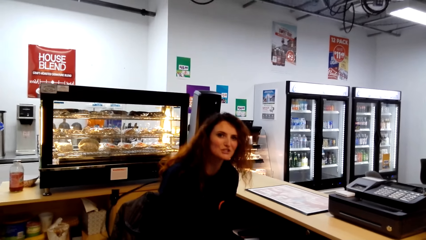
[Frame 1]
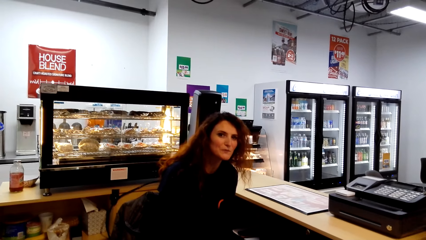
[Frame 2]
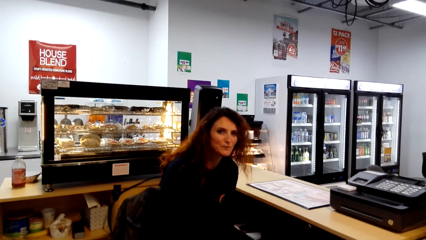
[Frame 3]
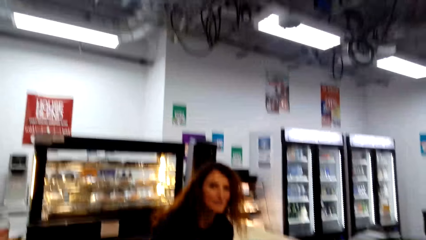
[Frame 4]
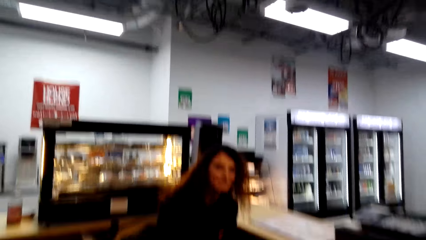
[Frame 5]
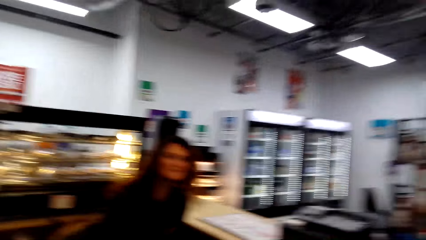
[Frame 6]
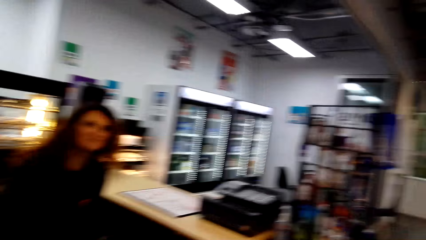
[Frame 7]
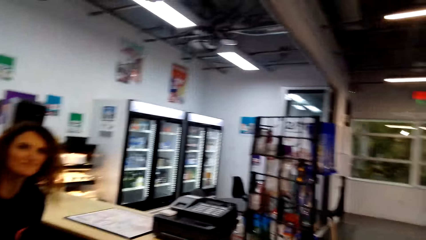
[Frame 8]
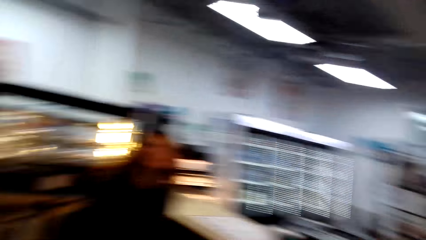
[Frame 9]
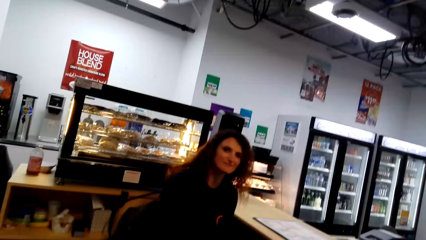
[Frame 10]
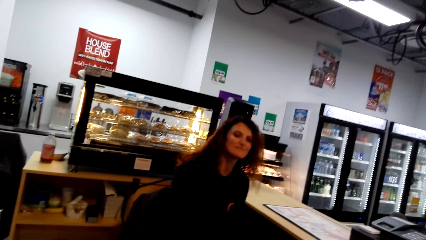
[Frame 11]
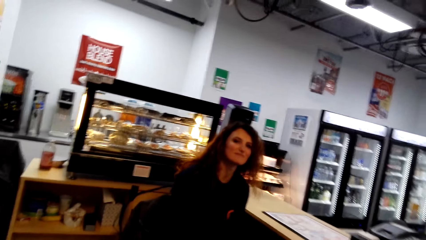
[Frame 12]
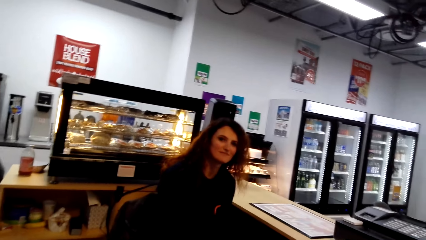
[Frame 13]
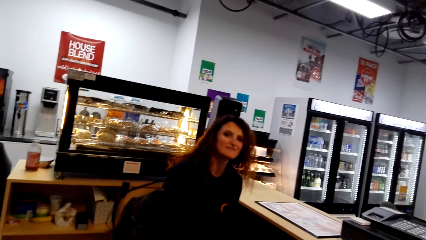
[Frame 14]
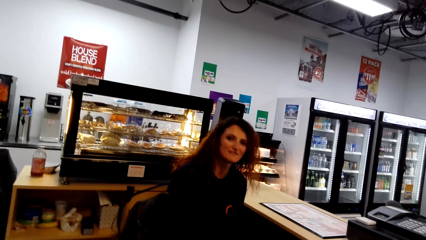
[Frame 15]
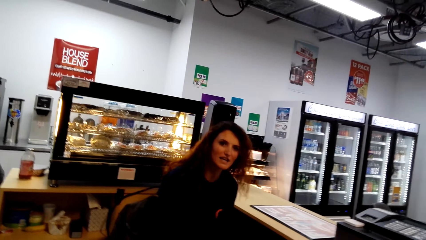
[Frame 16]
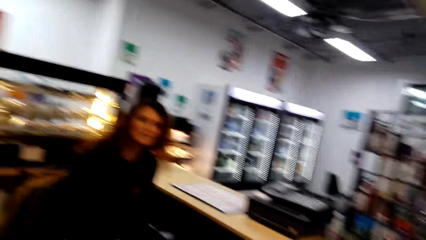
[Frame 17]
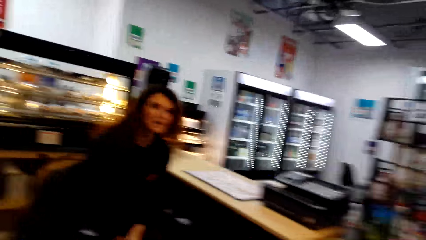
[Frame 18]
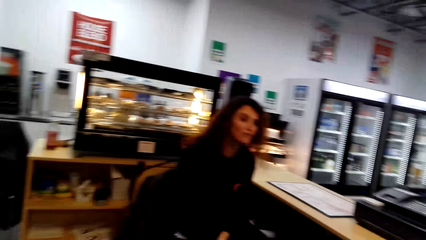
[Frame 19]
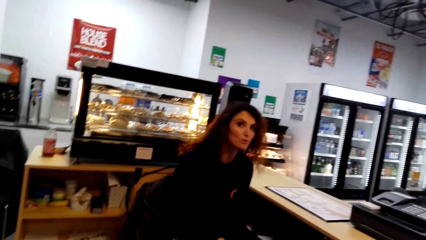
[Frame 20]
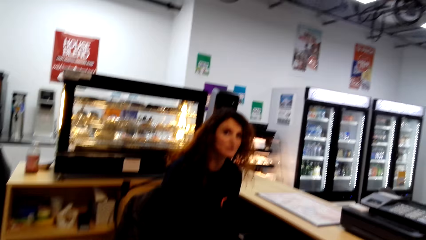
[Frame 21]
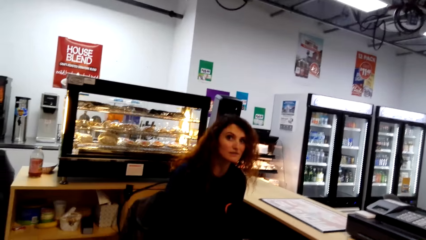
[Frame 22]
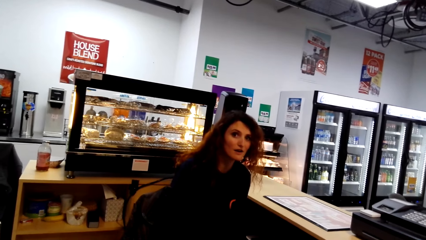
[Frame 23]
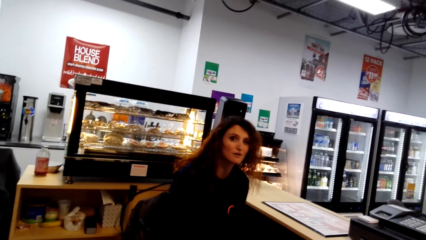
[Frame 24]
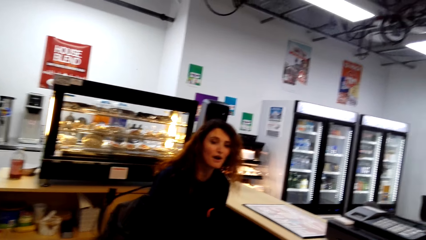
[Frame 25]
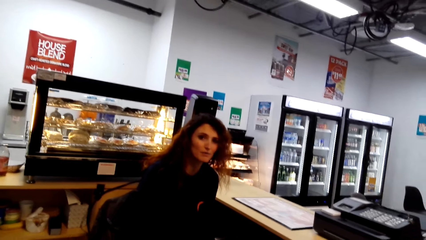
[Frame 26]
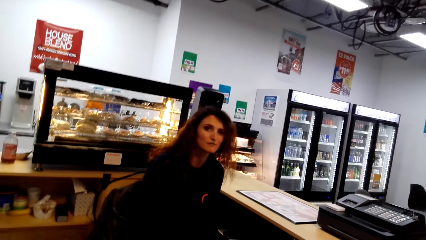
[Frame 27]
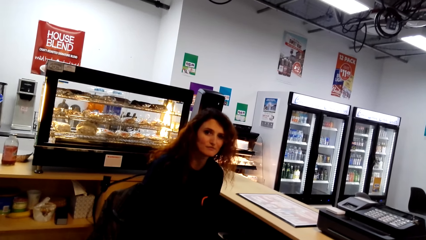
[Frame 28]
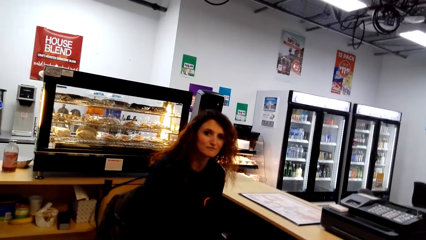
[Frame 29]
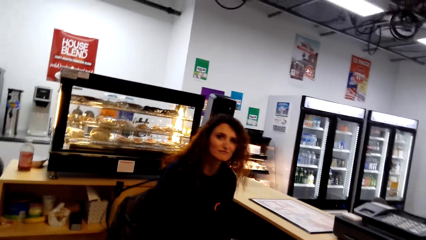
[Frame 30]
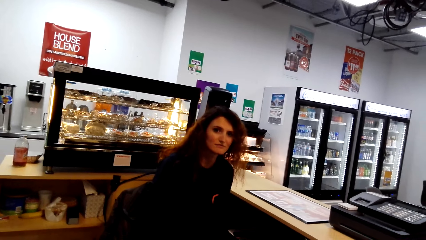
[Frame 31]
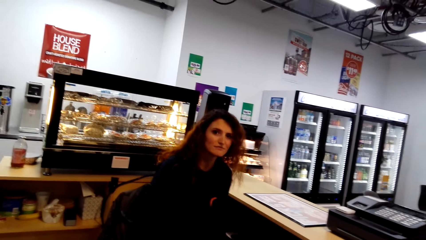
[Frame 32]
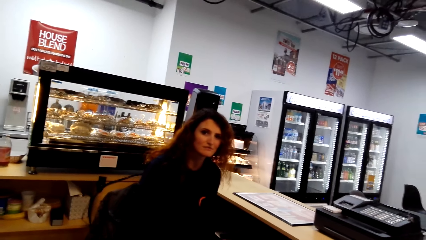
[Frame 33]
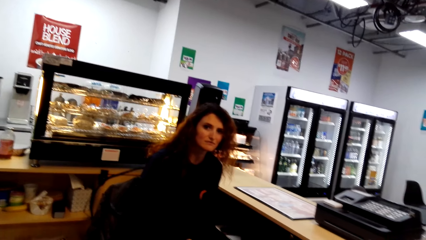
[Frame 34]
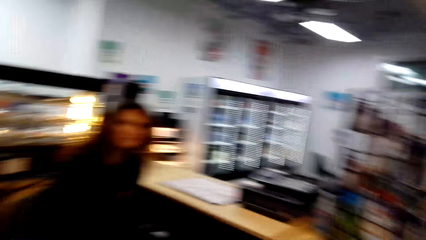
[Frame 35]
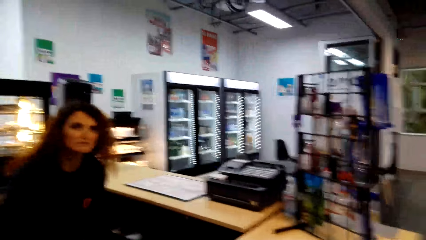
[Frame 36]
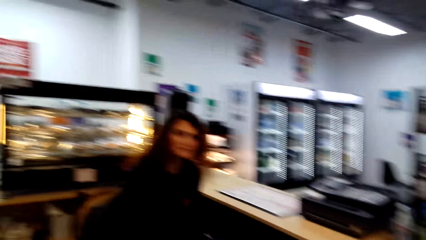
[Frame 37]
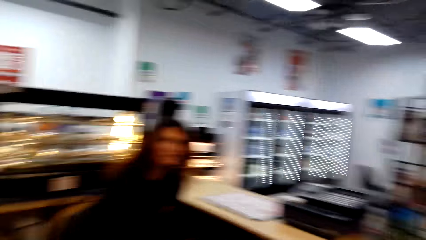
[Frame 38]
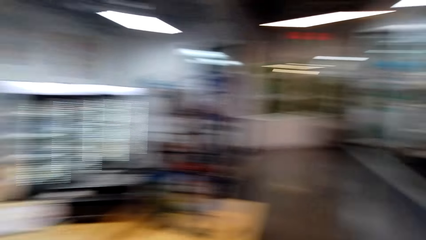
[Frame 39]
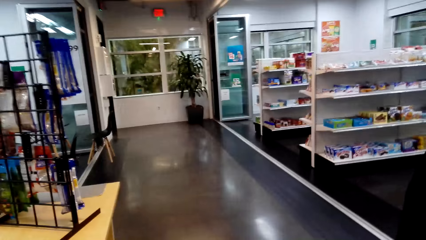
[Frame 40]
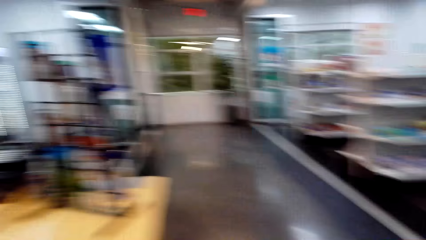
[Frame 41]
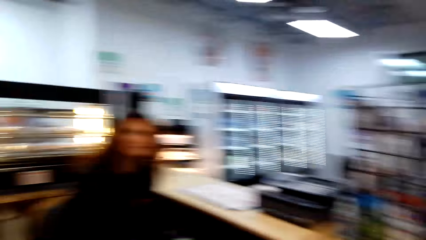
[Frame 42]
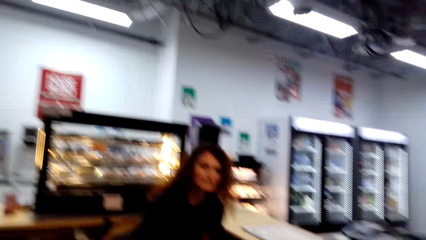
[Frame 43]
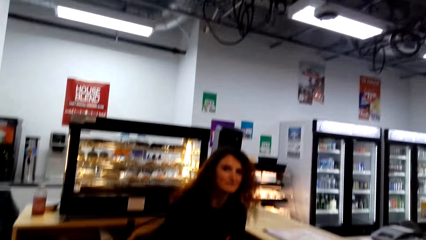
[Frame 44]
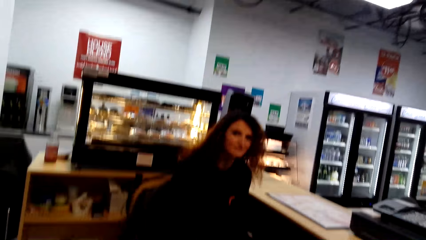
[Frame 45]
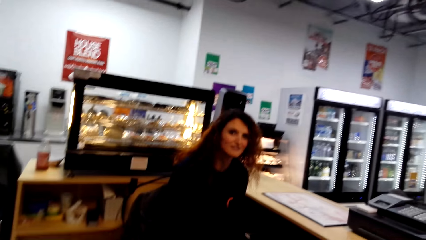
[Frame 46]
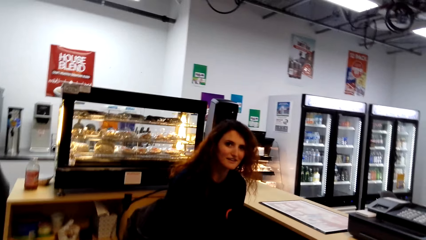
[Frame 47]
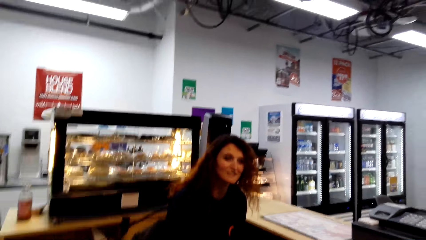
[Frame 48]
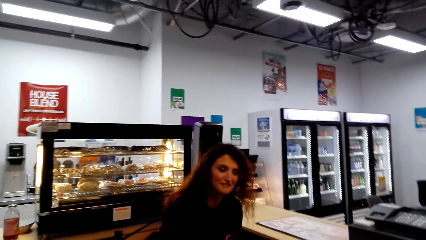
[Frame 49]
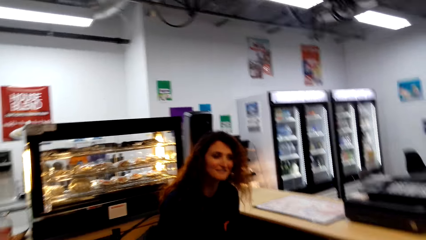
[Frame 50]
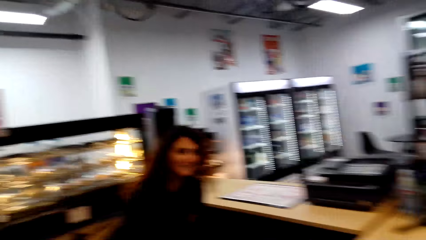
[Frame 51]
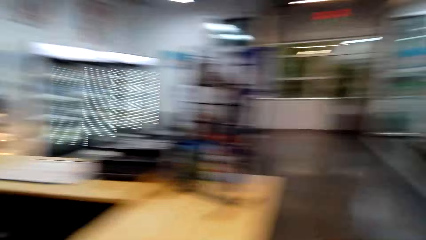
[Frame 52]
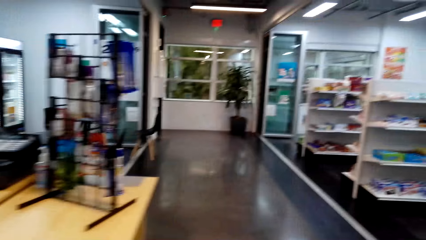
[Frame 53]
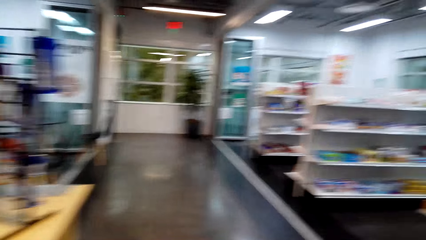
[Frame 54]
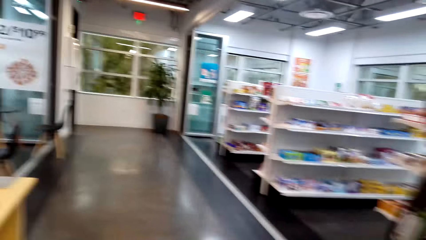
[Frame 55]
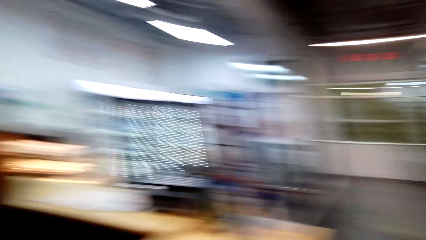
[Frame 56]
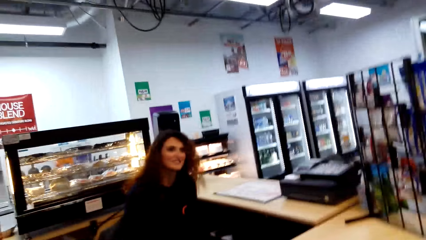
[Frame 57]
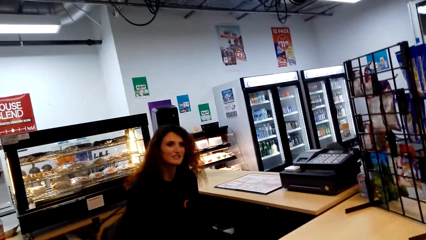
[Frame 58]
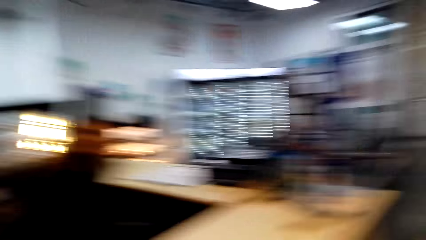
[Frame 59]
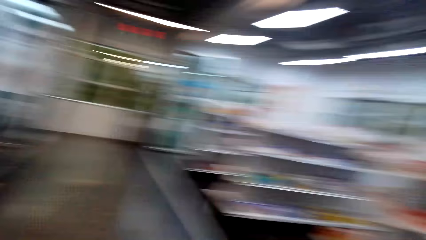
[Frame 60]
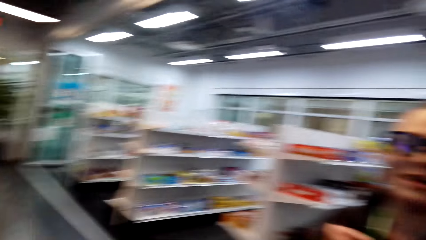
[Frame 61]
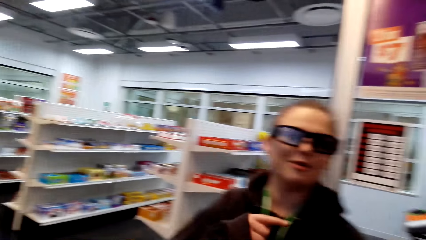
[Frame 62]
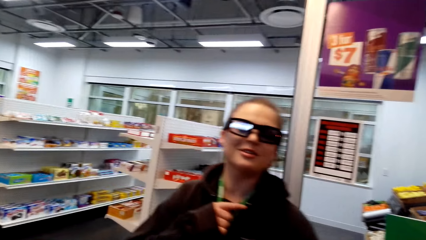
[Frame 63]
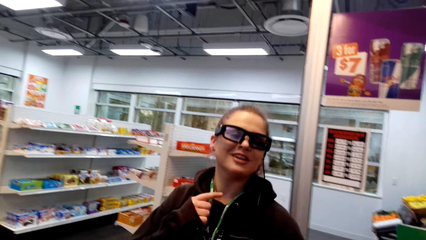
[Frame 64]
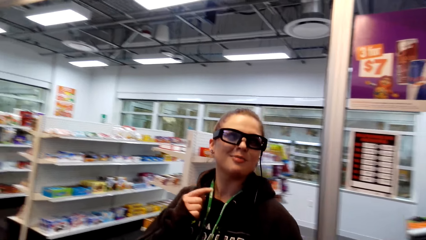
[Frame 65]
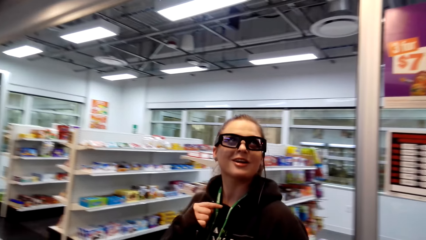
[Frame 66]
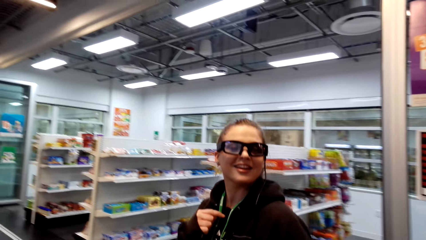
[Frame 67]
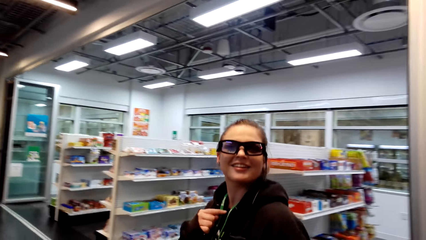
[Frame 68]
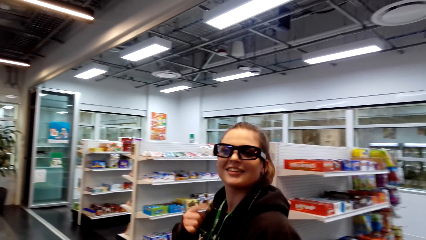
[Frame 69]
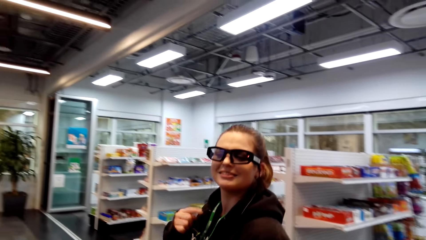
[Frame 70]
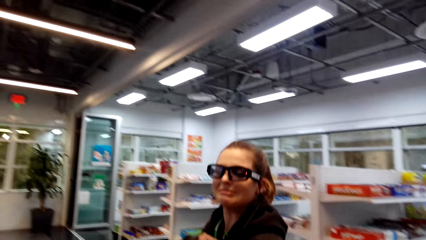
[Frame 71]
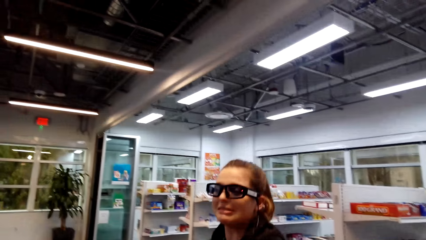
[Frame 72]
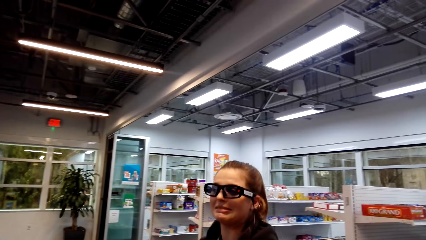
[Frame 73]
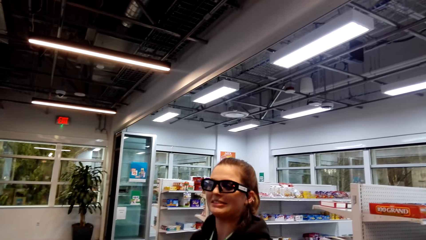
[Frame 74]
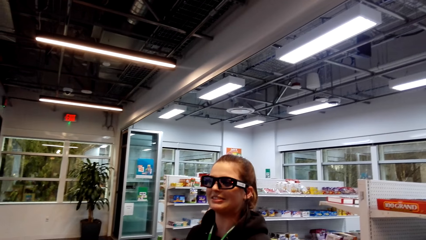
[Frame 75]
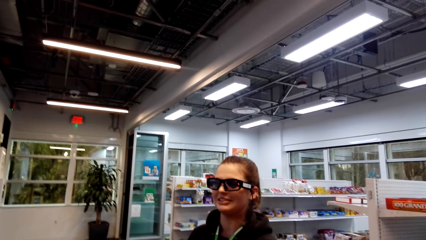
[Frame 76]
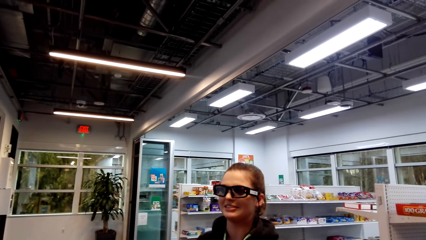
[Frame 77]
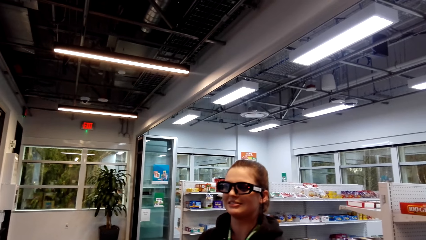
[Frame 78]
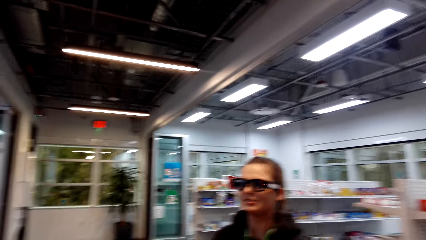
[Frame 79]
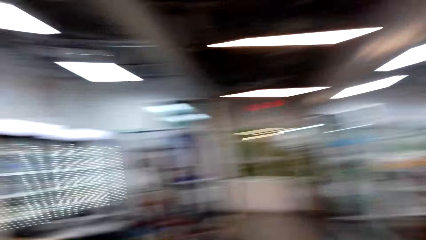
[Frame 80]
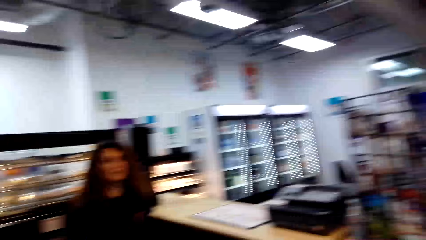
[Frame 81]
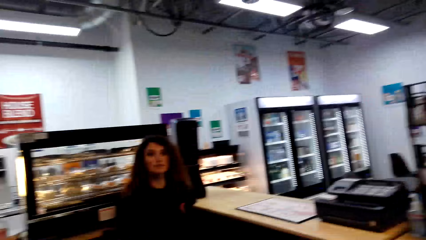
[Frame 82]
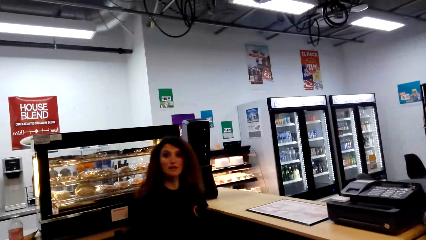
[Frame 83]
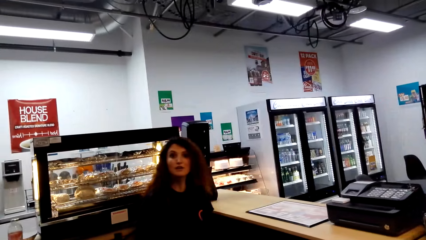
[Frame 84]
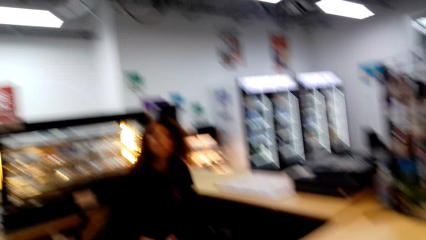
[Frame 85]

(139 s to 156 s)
The camera wearer converses with a person. They look around and converse with the person. They move the camera around the corridor and look around. Another person converses with the camera wearer. The camera wearer converses with a woman and another woman. The other person sways fingers. The first person converses with the camera wearer.
